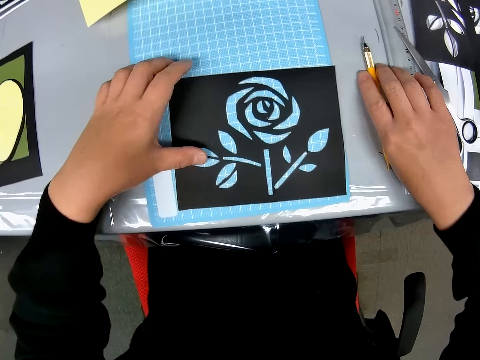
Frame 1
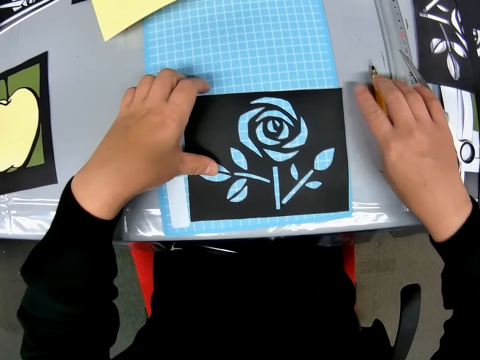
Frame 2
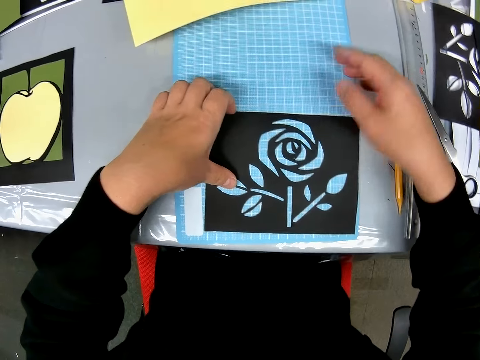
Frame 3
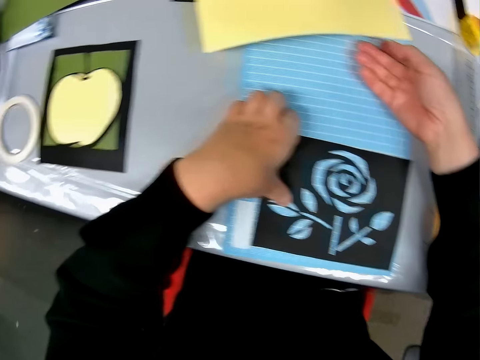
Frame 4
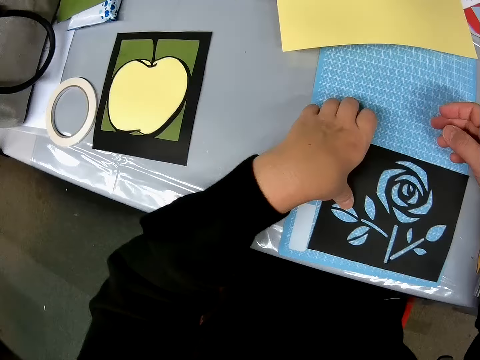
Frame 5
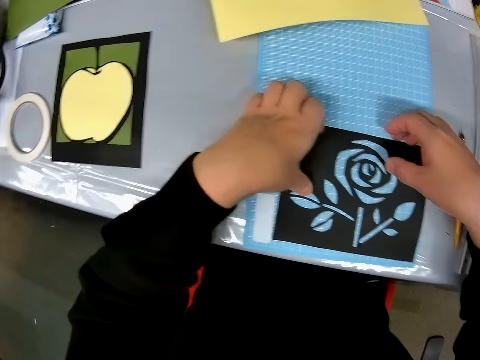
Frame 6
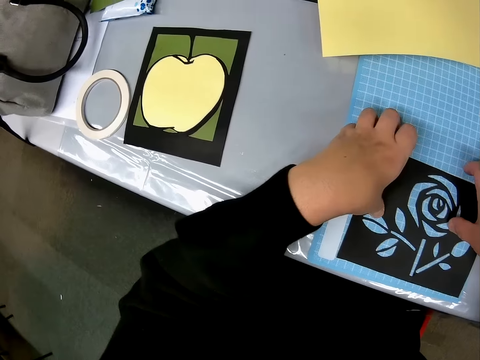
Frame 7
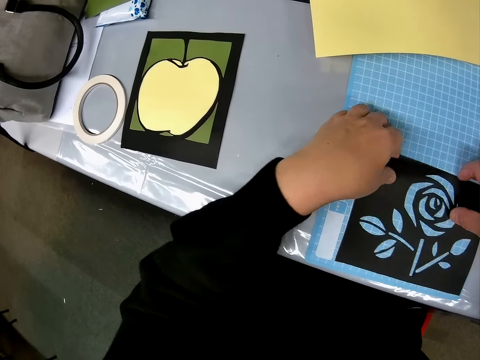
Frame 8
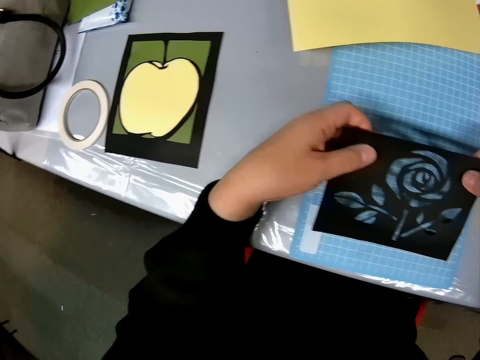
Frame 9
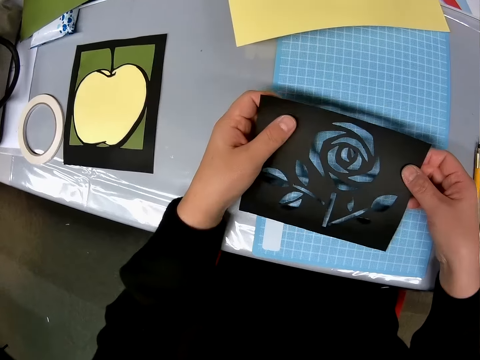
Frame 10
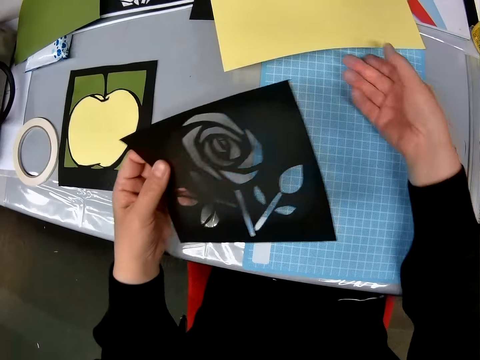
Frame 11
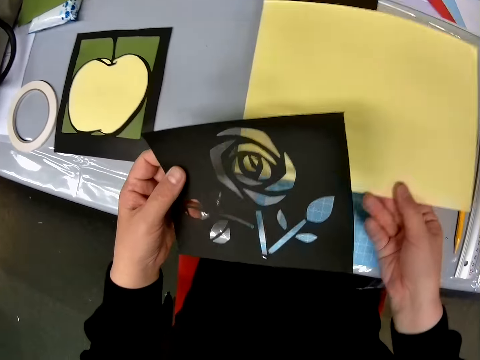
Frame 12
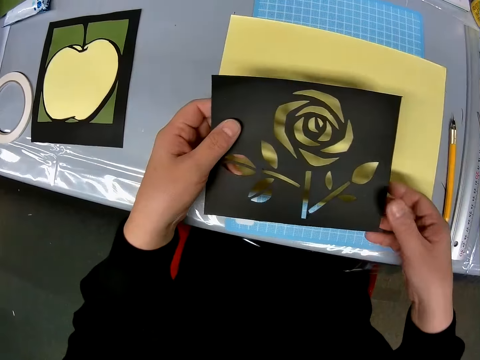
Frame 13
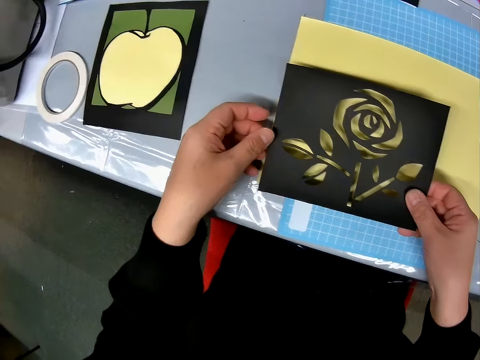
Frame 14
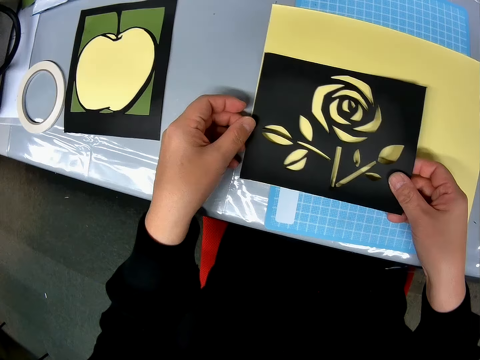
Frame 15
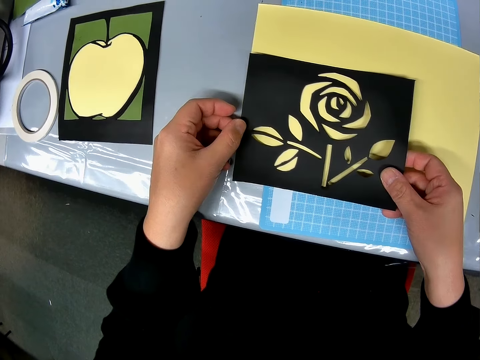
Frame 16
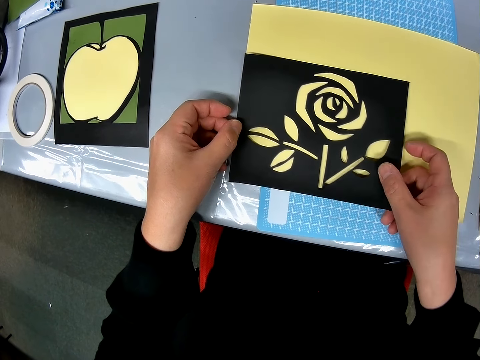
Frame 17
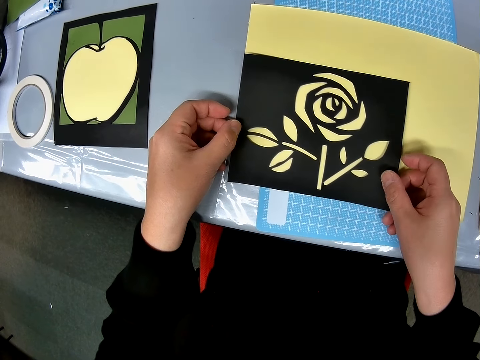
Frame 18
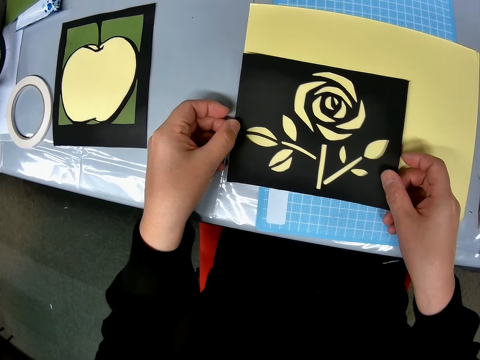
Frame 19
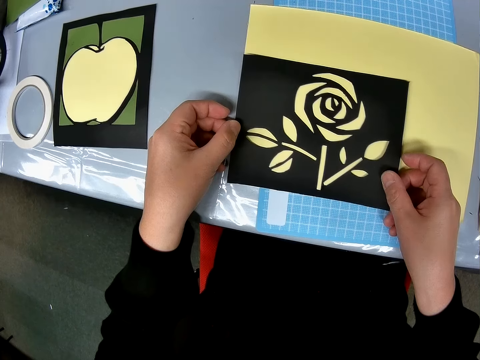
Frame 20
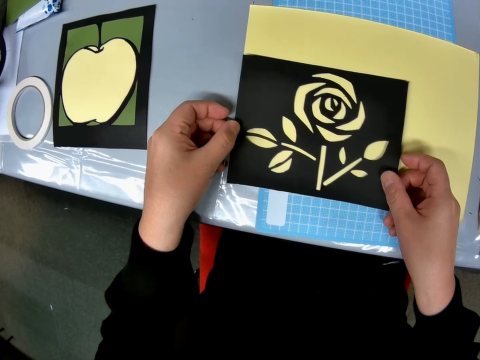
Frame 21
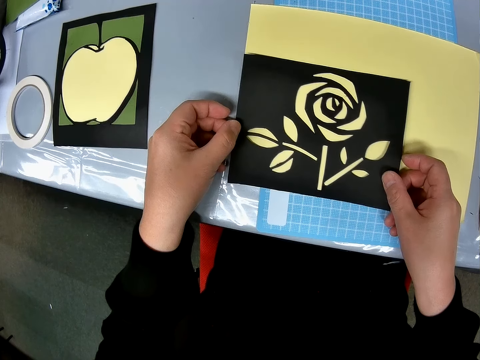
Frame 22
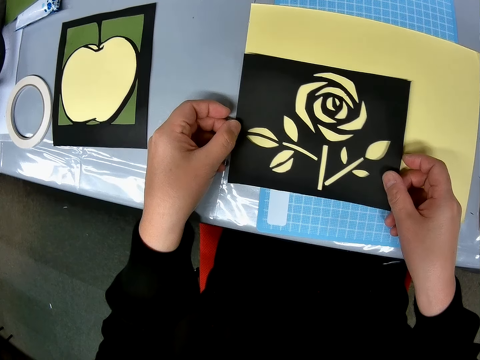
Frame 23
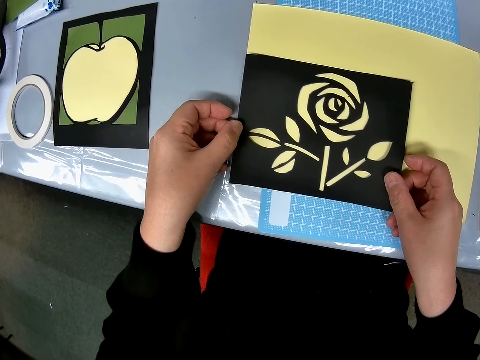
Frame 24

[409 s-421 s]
The camera wearer drops the cutter knife on the table. She carries the carved paper craft from the table with her two hands. She holds the portrait up. She adjusts the colored paper on the table. She holds the yellow paper. She places the carved paper craft on the colored paper. She stares at the portrait.

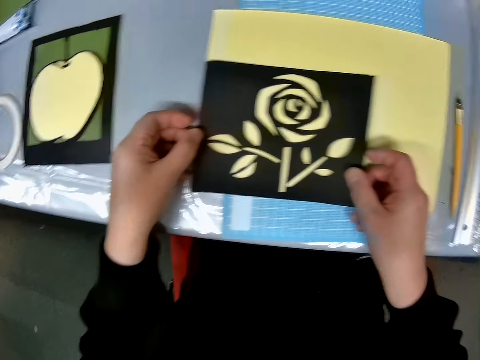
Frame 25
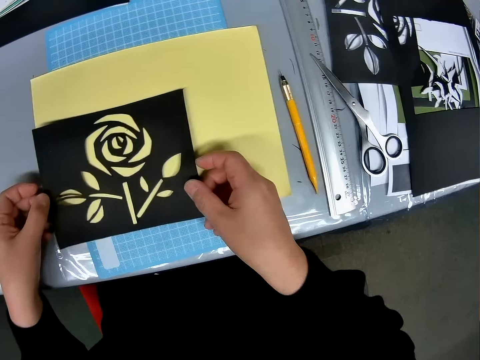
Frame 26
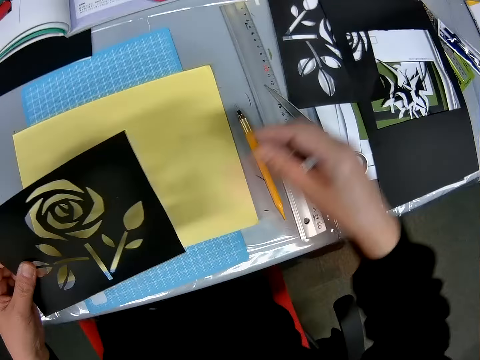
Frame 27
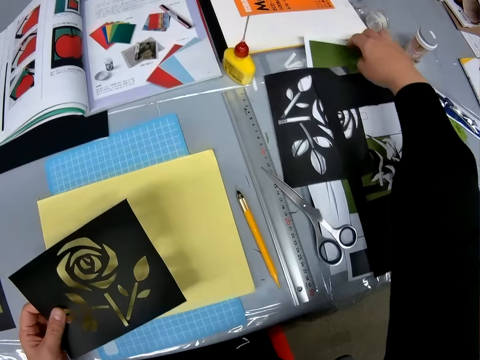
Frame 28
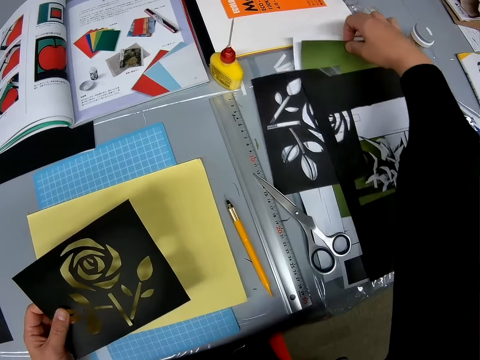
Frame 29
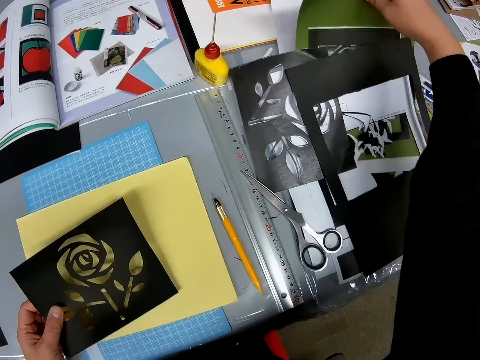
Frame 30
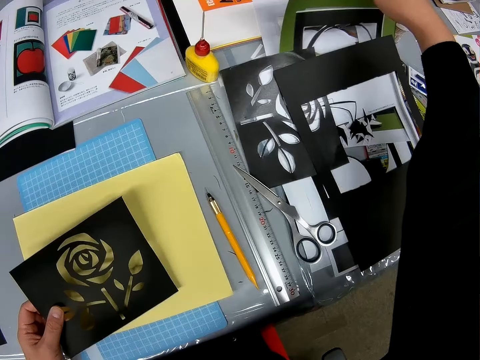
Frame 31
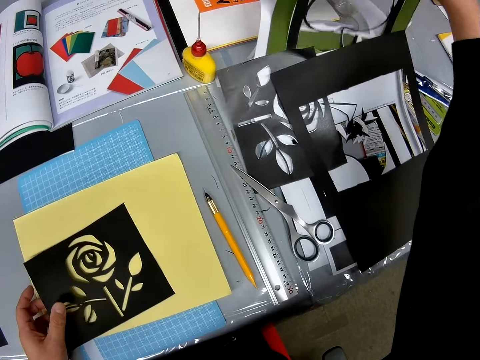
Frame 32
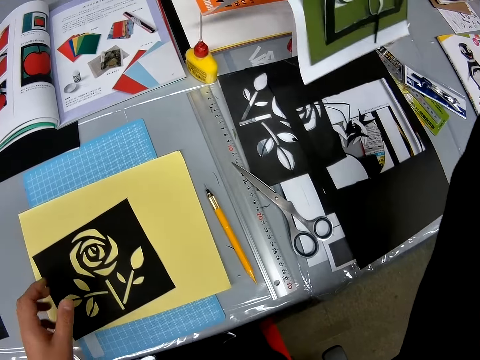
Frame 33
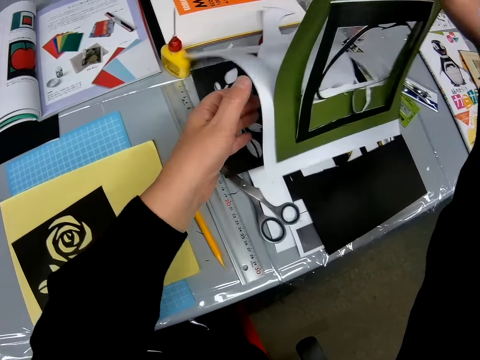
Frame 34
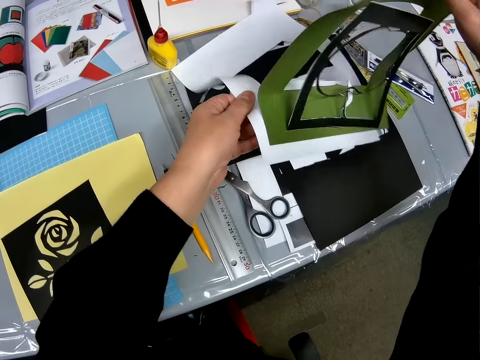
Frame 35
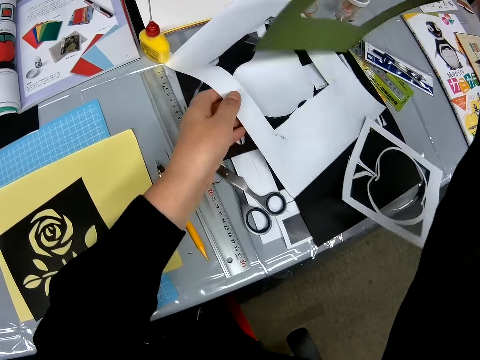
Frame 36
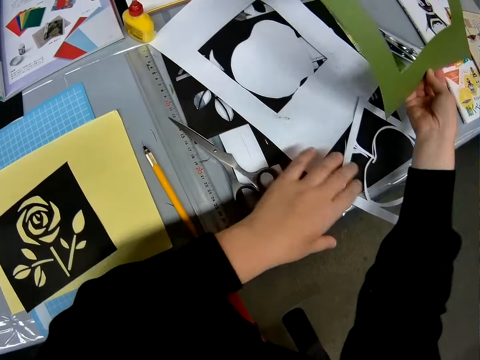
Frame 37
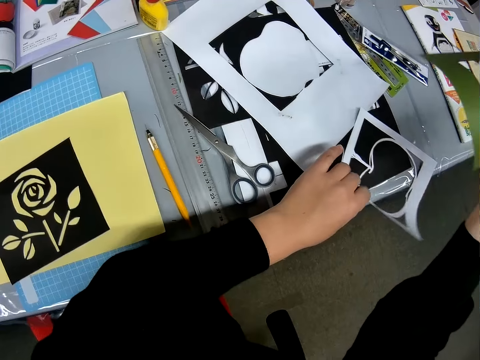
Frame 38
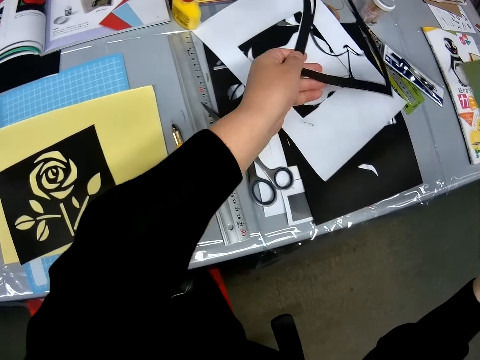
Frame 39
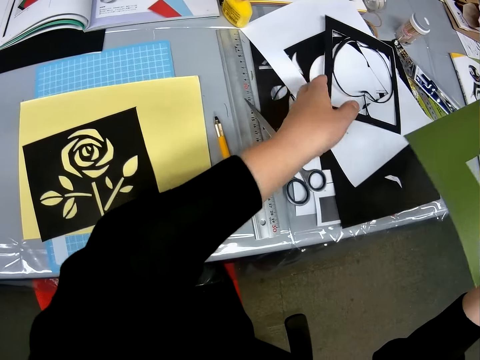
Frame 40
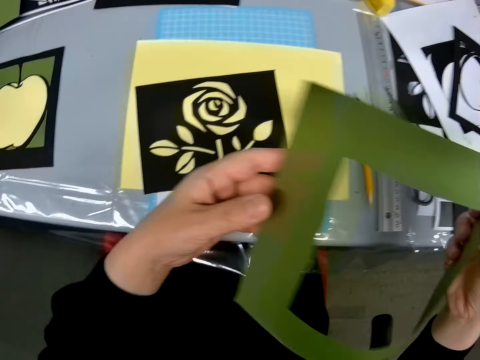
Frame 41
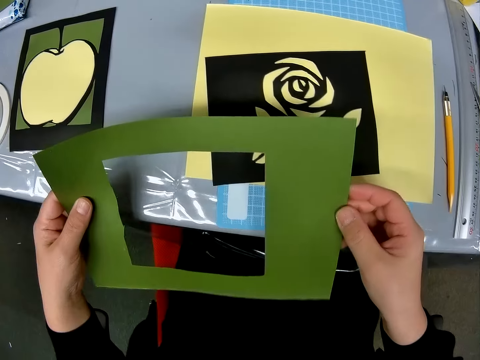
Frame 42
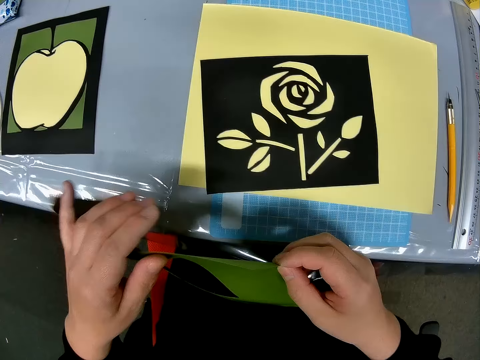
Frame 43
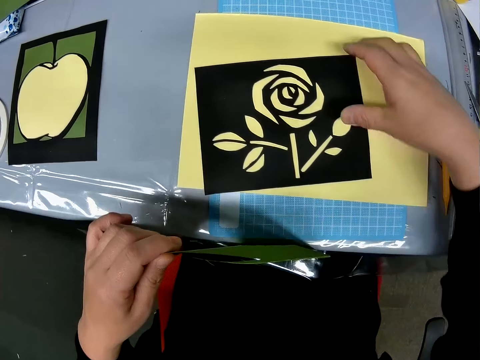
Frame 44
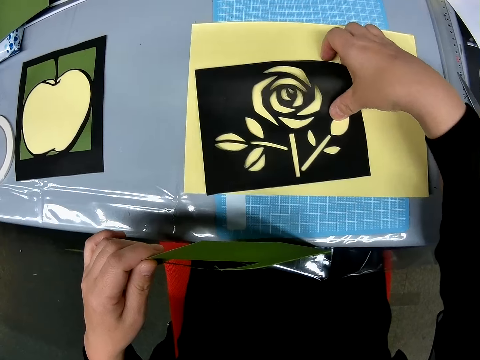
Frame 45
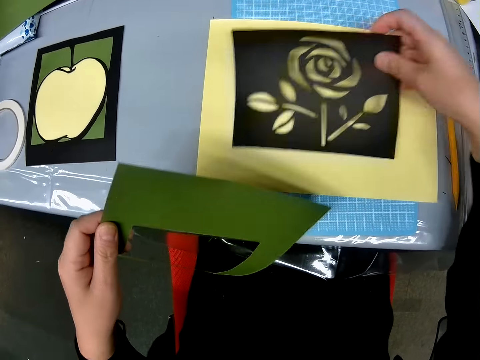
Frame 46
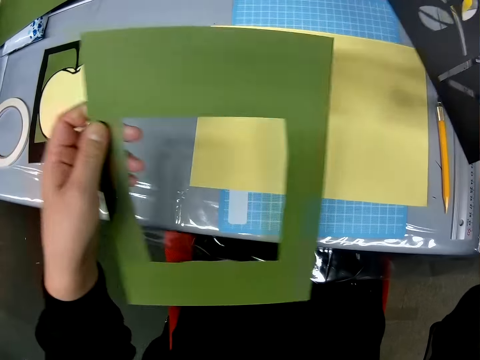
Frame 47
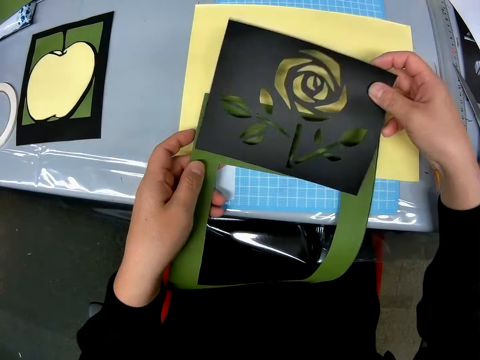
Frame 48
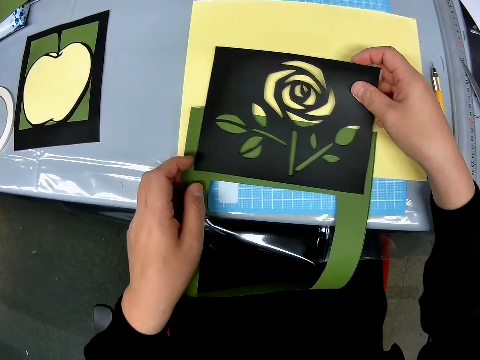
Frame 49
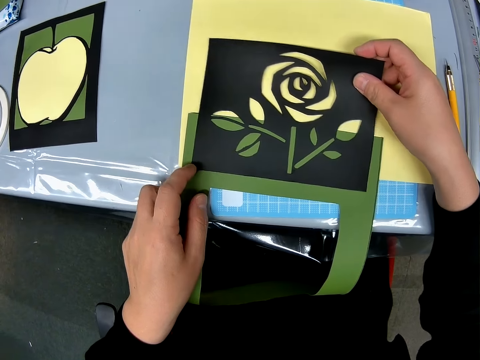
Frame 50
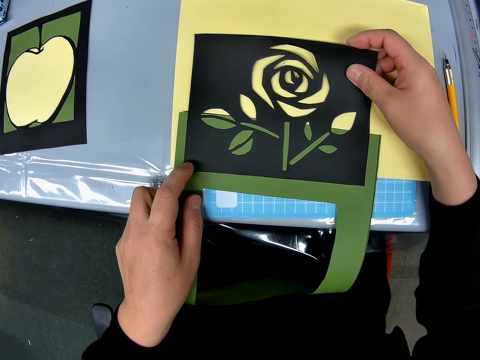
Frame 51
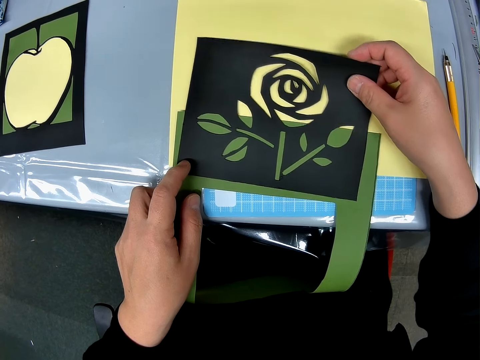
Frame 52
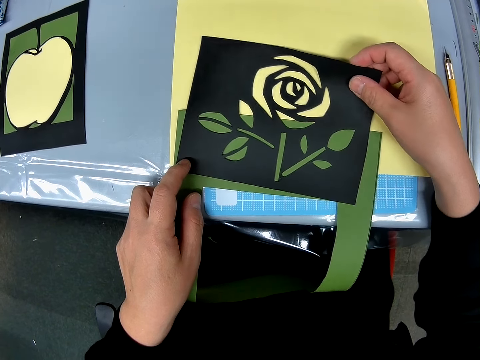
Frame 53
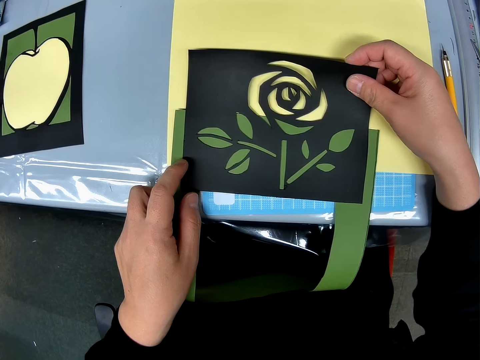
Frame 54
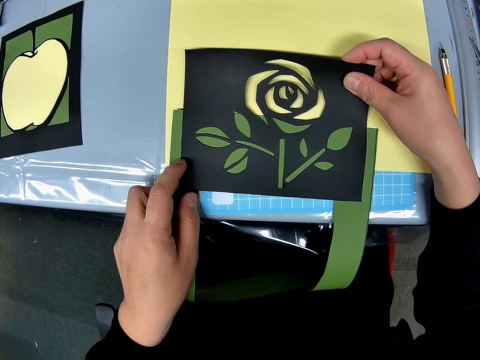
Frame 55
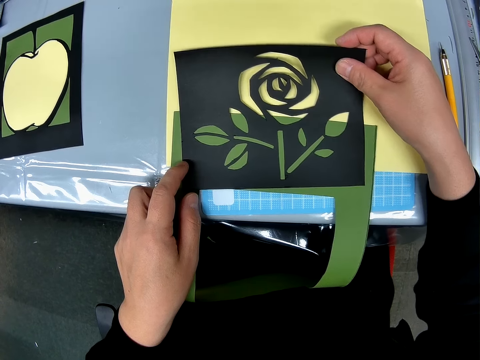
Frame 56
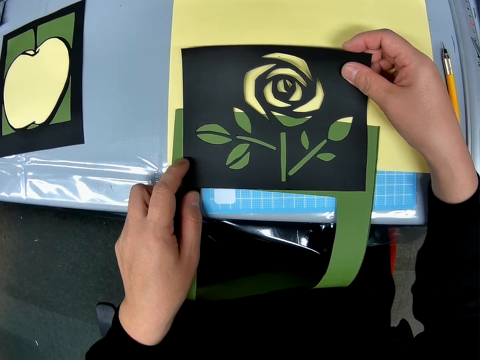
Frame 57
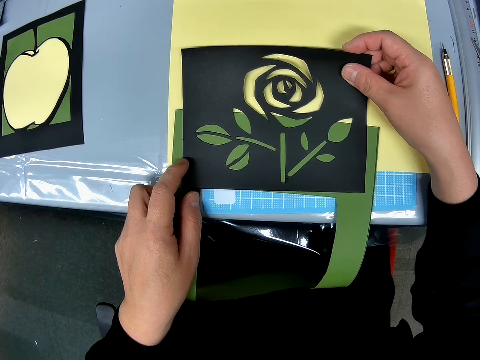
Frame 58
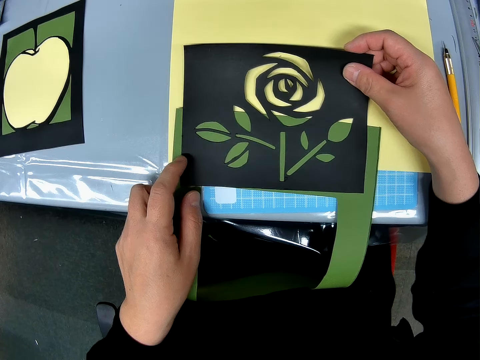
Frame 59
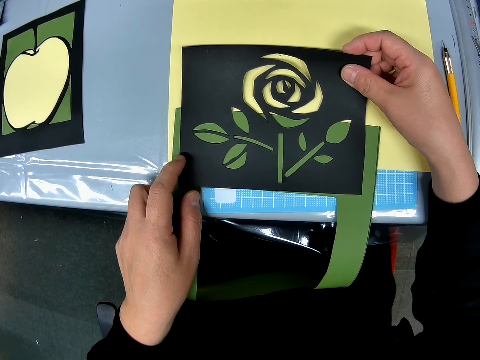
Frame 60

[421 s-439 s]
The camera wearer changes direction. She carries another carved paper craft from the right end of the table. She separates the papers from each other. She arranges the papers on the table with her left hand. She picks a jungle green paper. She carries the carved paper craft from the table. She places the portrait on the green paper. She places the papers in her two hands on top of each other on the table. She adjusts the papers on the table. She places the portrait on the green paper again.
